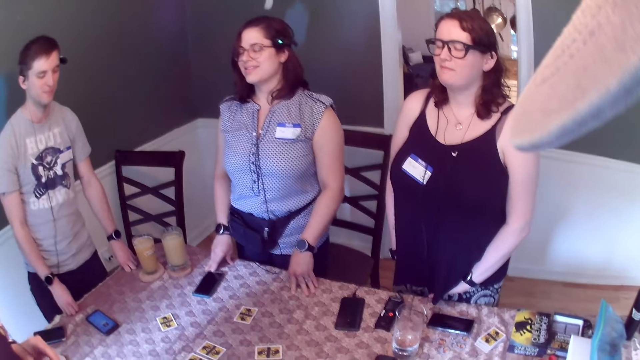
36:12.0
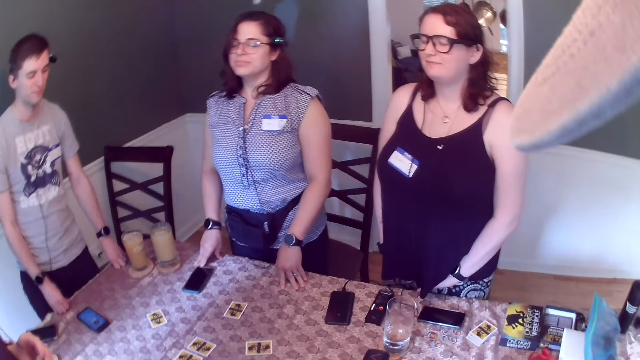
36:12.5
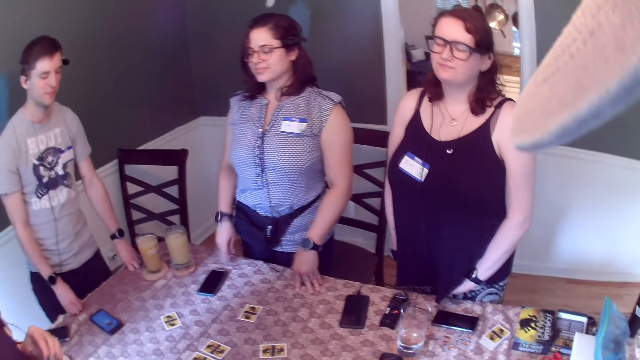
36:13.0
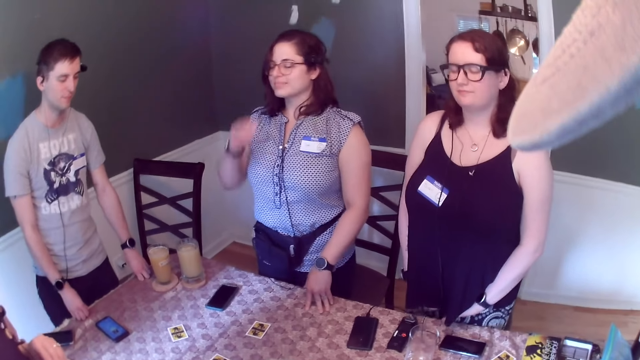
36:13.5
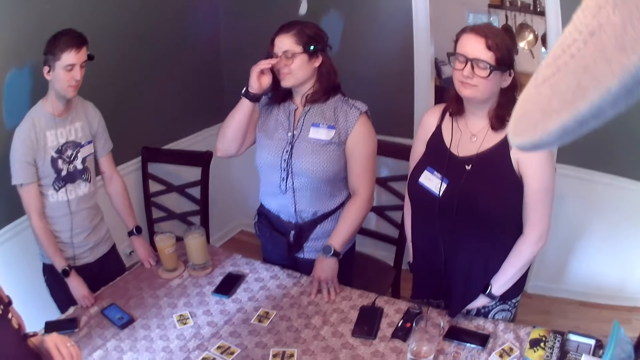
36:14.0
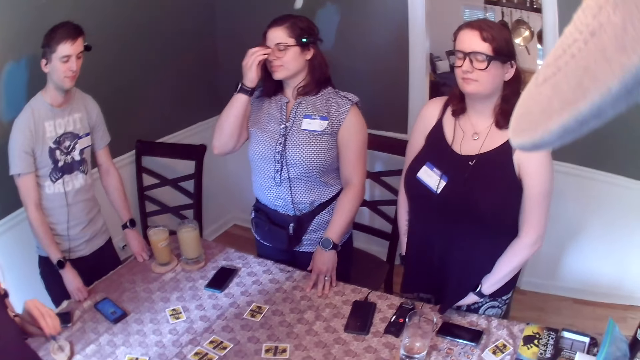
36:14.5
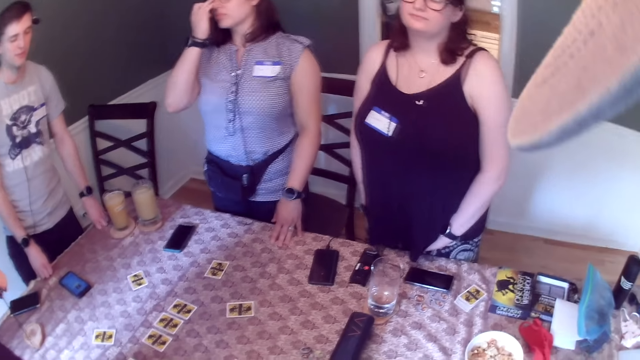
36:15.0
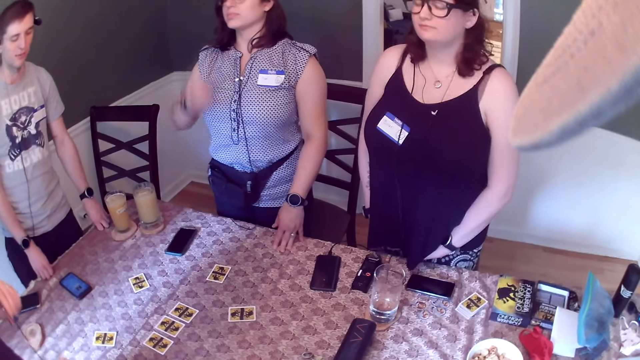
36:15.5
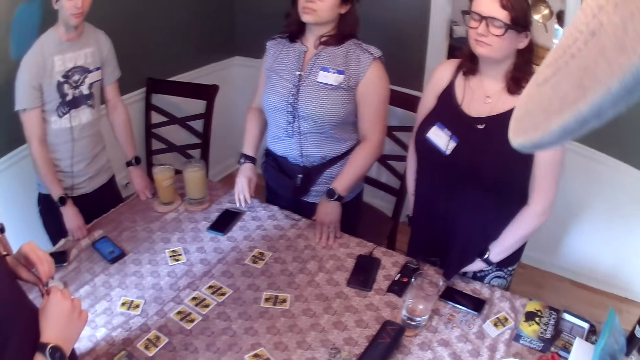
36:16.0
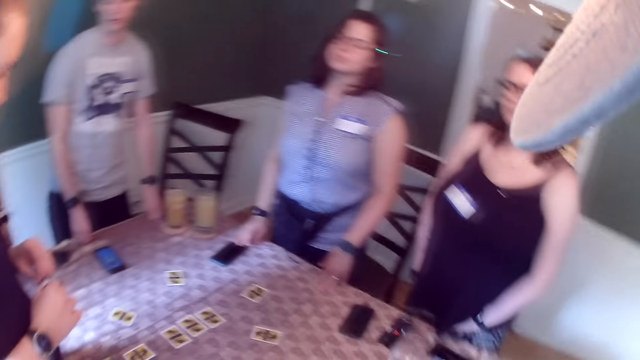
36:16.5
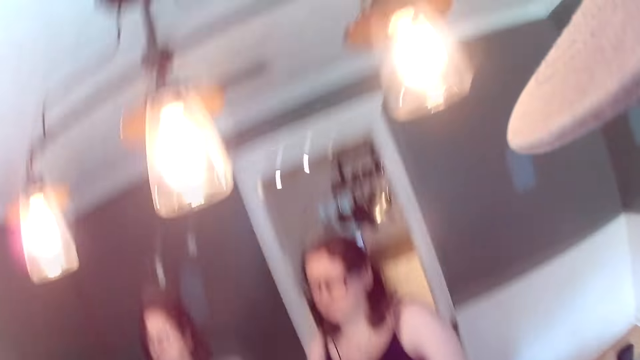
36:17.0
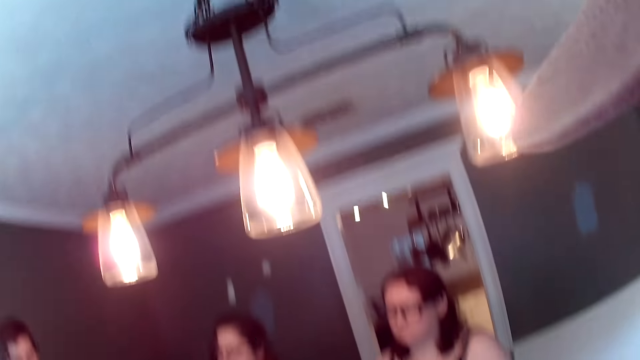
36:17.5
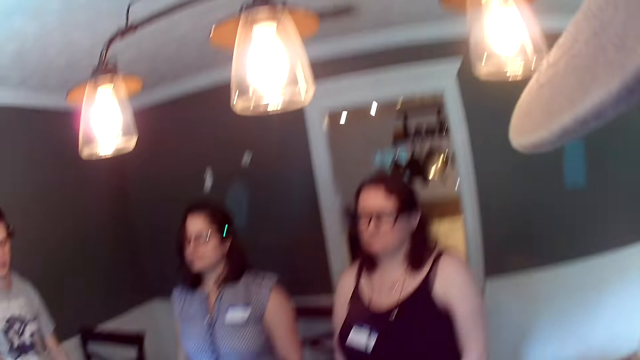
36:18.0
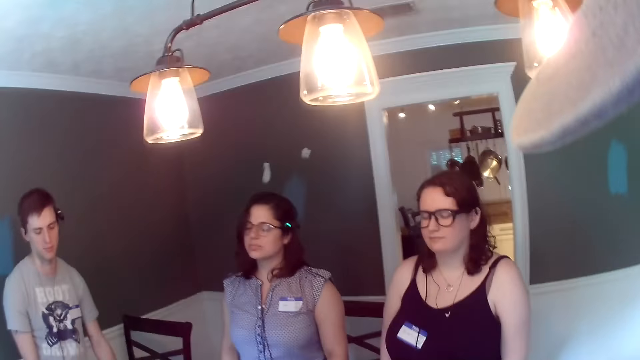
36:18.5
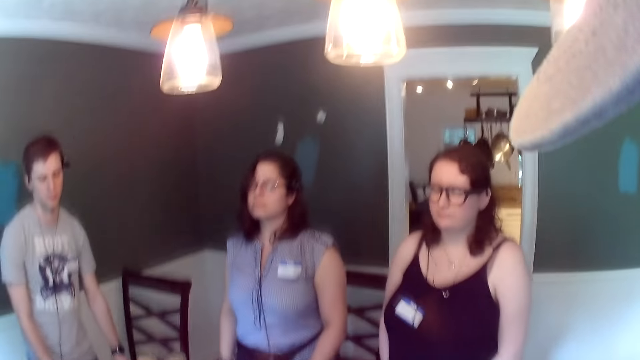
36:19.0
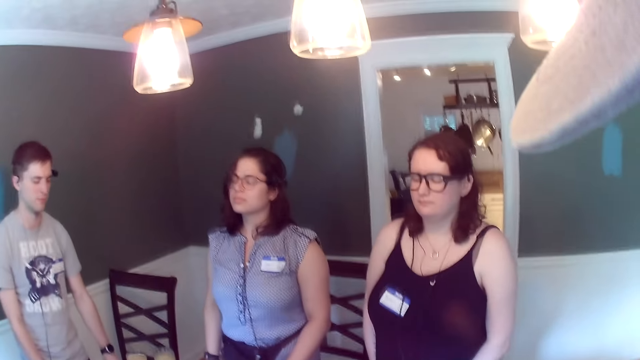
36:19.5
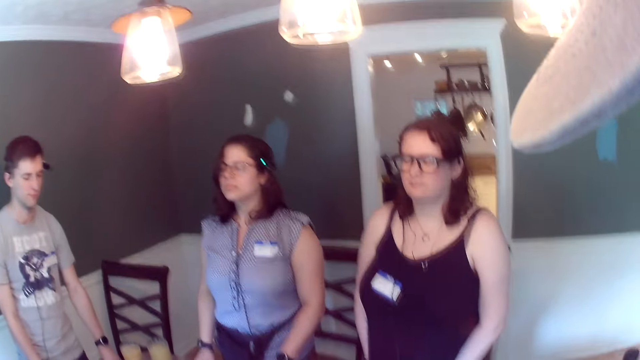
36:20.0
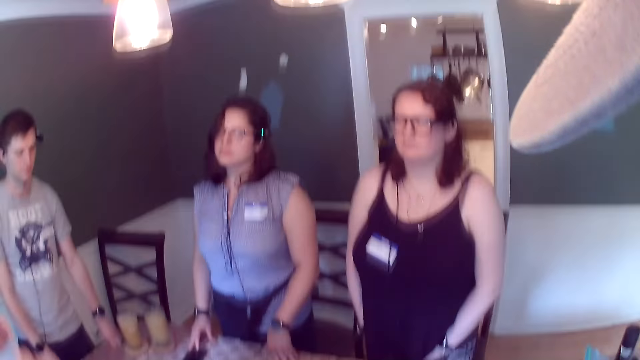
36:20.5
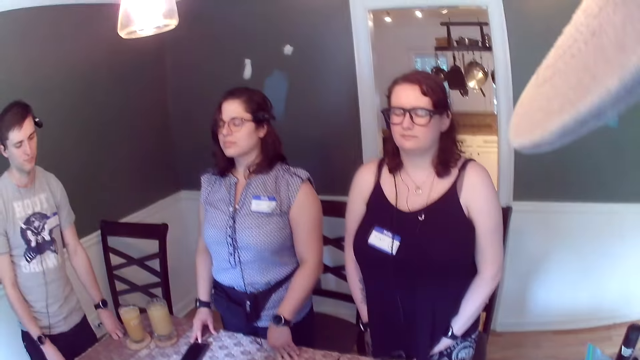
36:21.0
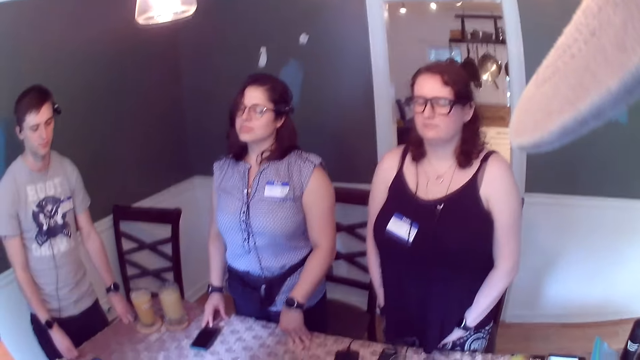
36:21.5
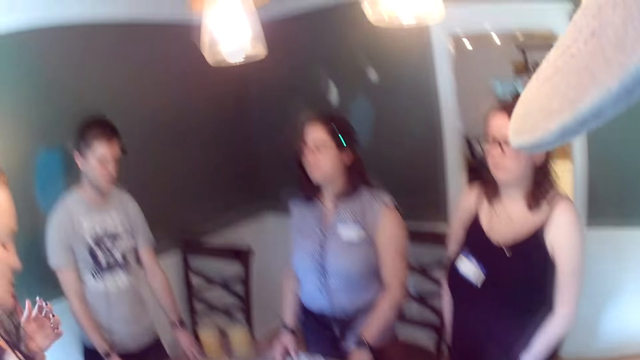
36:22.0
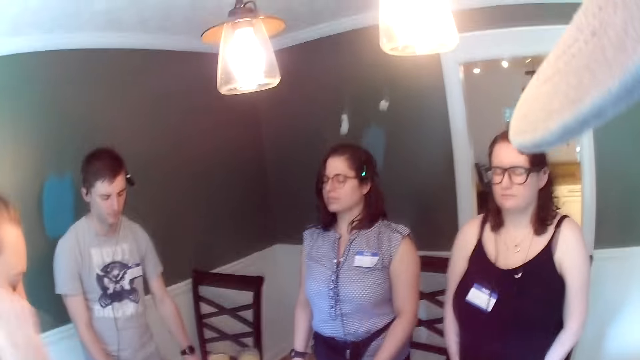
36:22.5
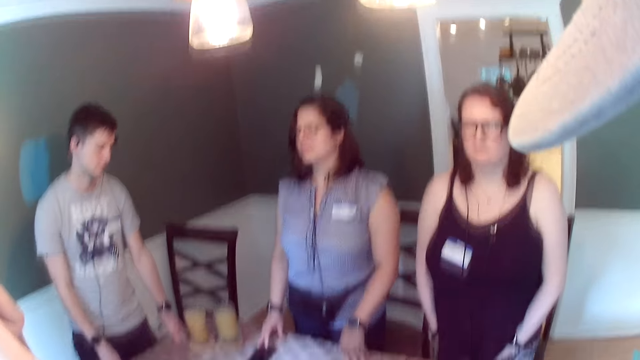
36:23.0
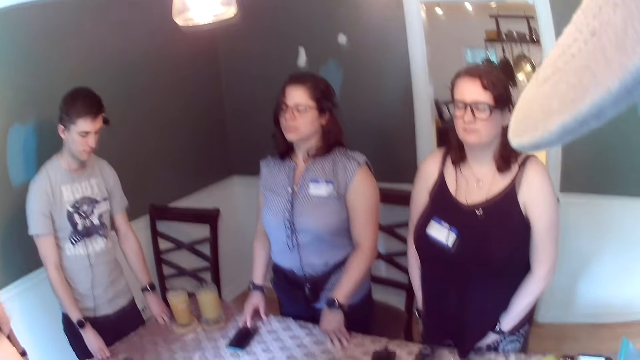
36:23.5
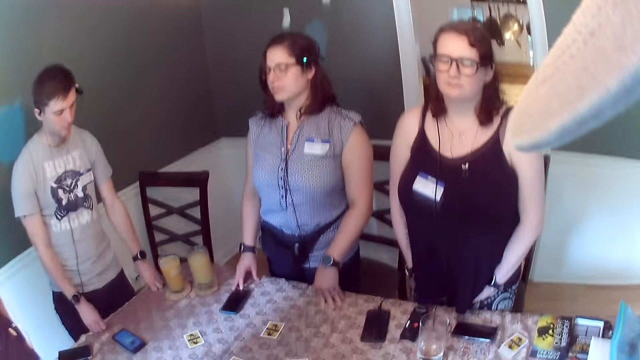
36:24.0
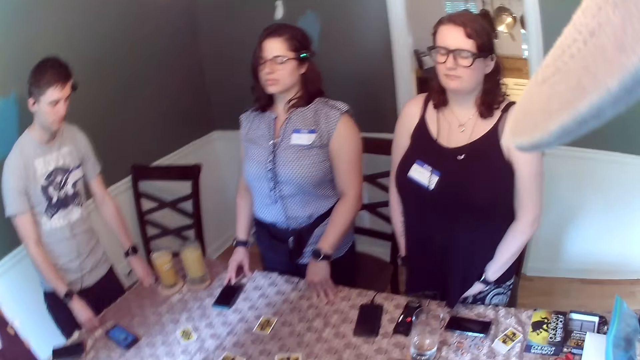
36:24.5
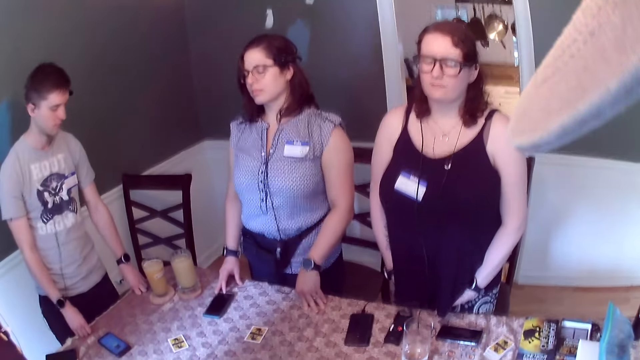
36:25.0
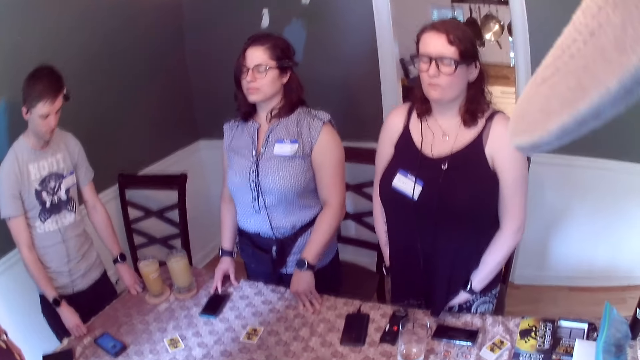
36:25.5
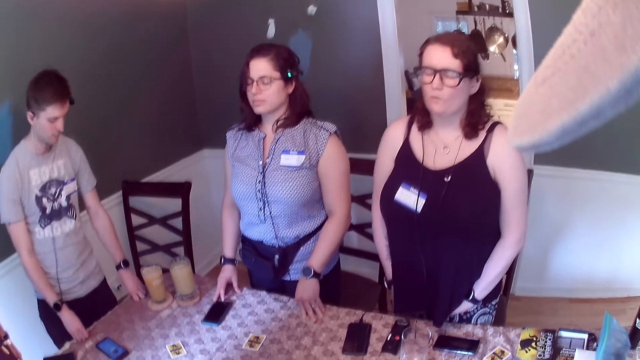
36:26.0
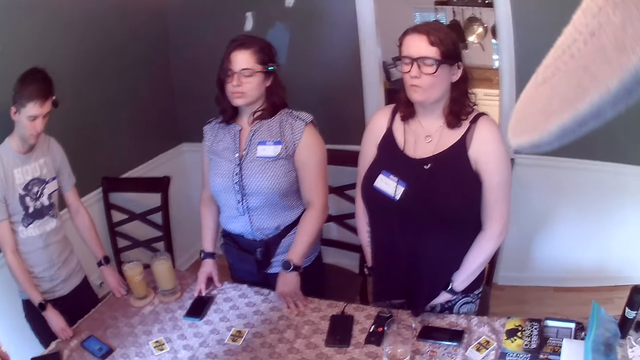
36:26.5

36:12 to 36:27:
The woman scratches her nose with her right hand. The woman drops her right hand on a dining table. Another woman touches her hair with both hands. She touches her hair with both hands again.

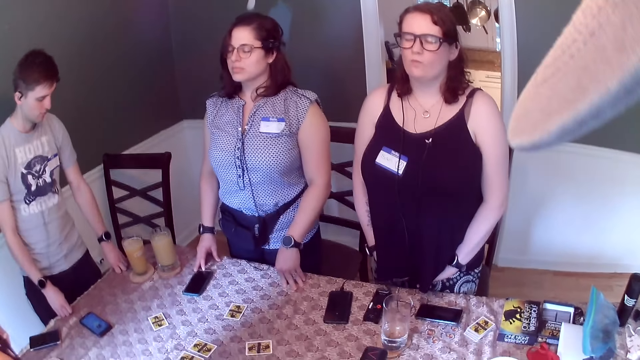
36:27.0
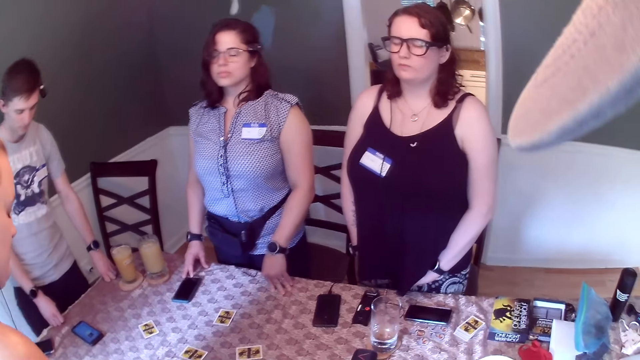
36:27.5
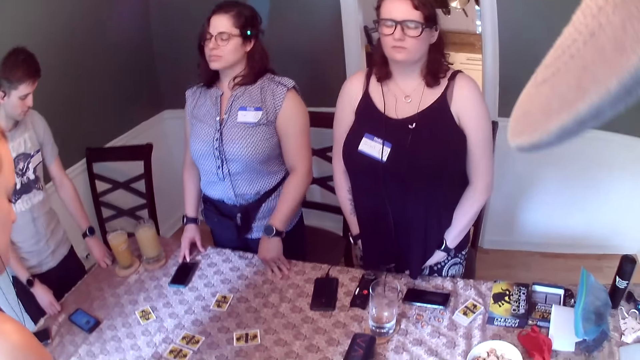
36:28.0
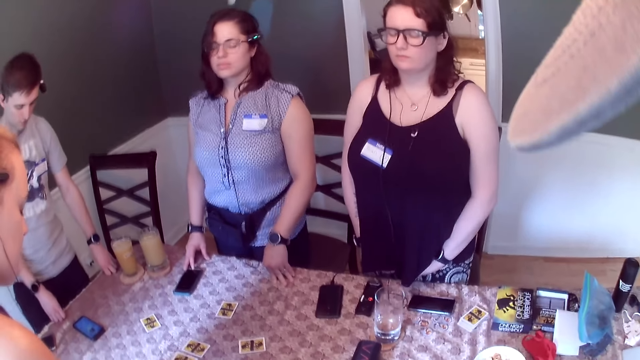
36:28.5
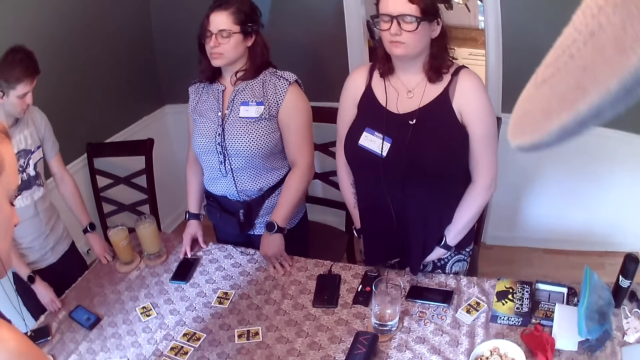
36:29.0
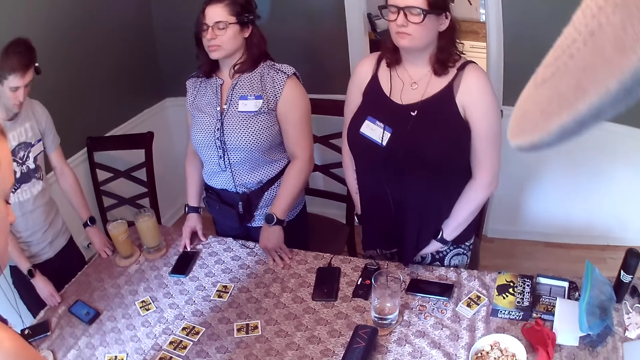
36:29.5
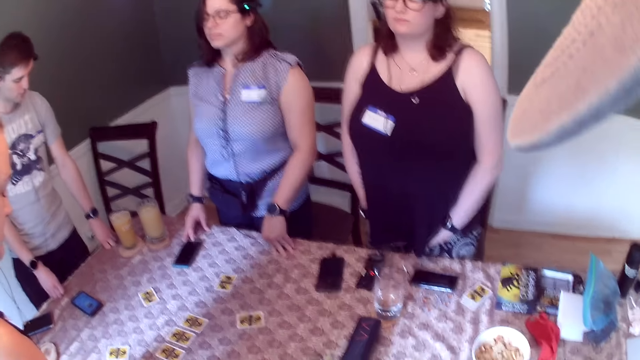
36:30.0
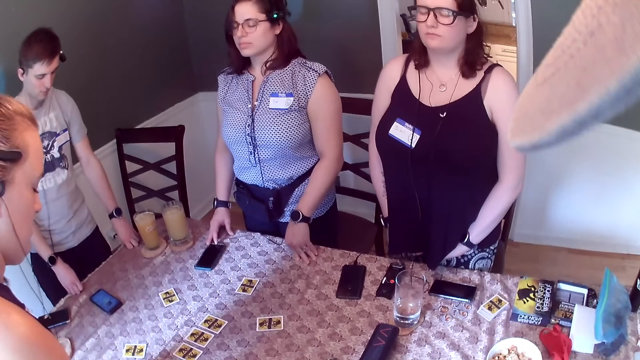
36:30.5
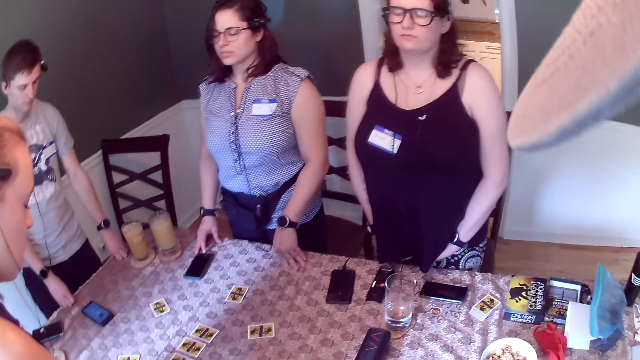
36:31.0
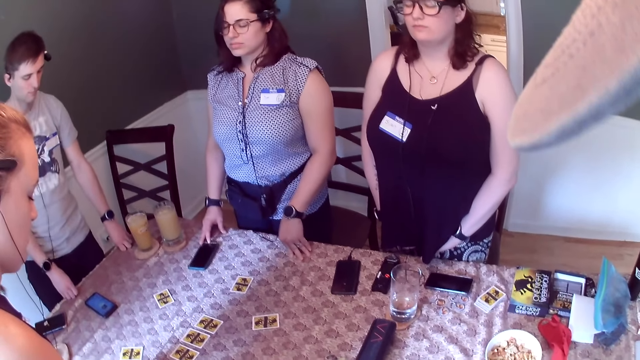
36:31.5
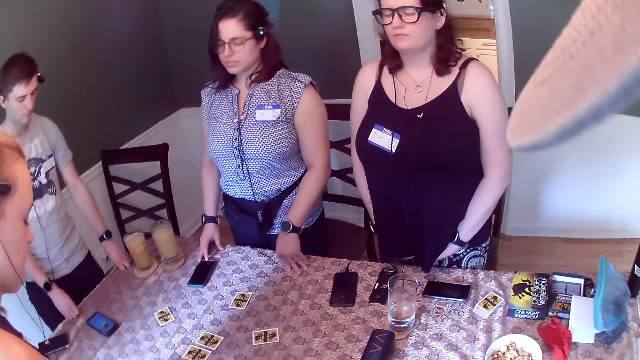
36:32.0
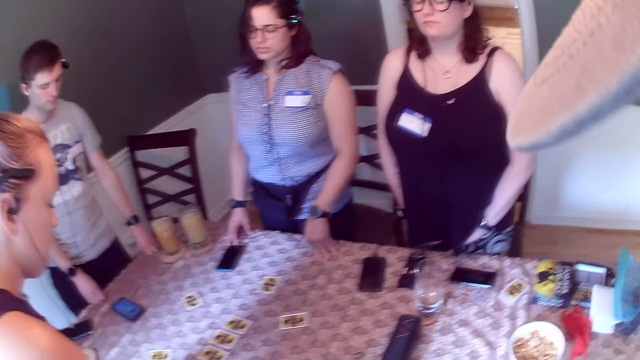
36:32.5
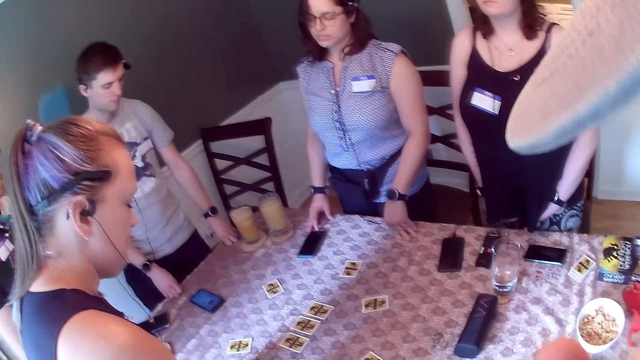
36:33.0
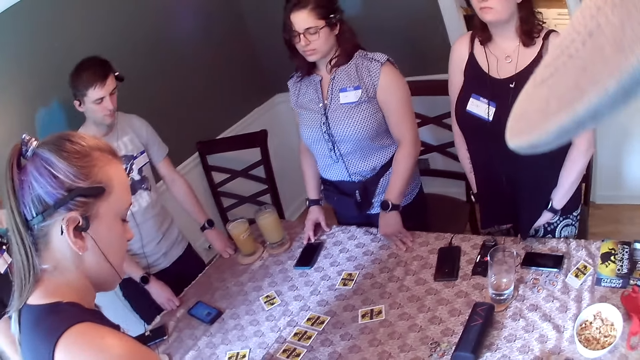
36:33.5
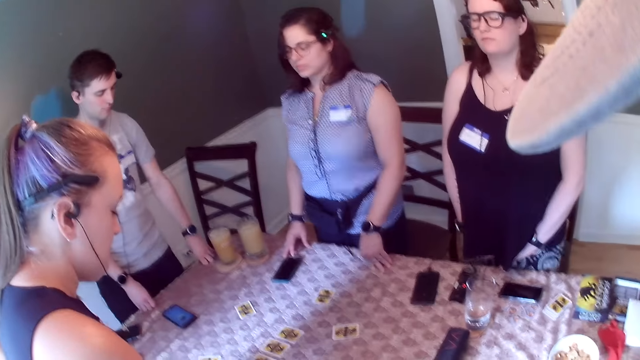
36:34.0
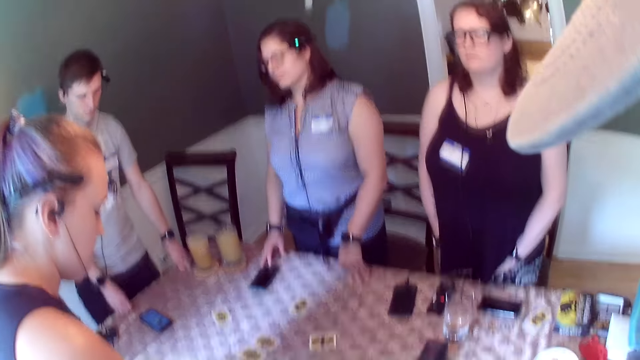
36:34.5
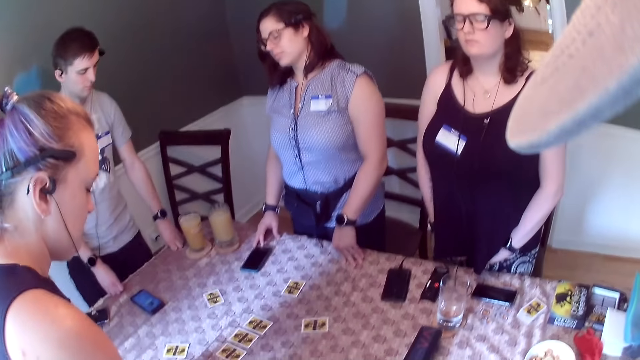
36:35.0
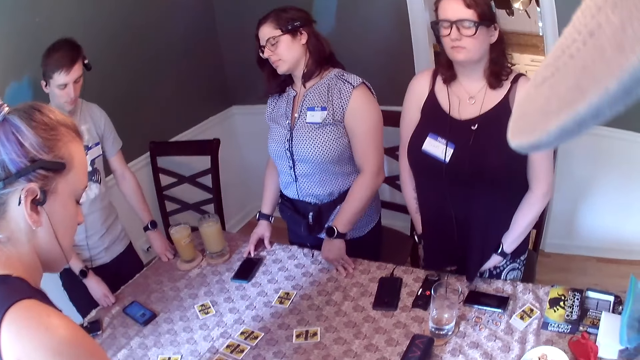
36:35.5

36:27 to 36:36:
The camera wearer touches his nose with his left hand.
